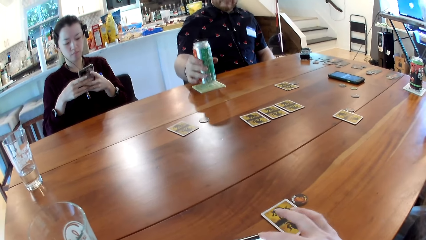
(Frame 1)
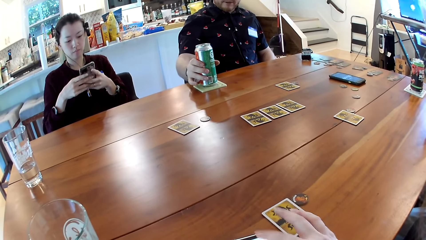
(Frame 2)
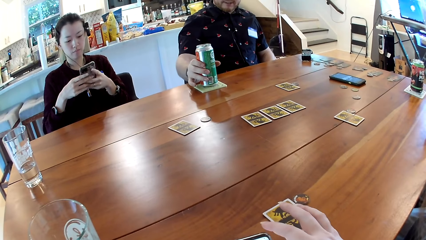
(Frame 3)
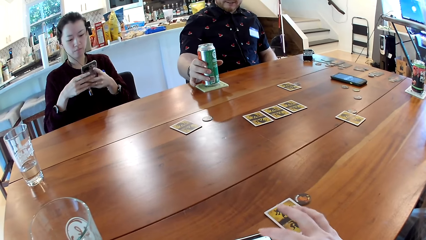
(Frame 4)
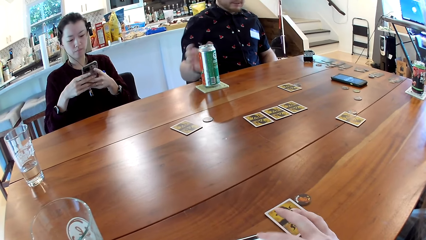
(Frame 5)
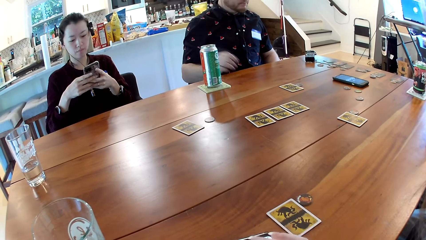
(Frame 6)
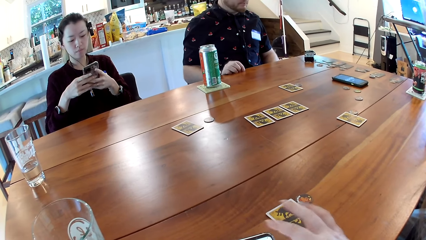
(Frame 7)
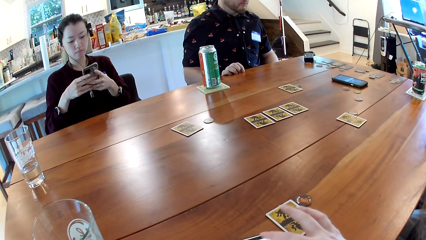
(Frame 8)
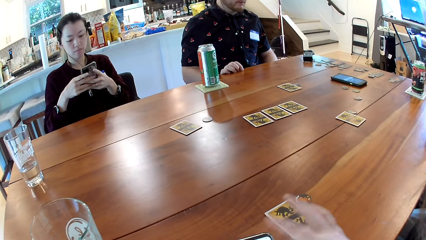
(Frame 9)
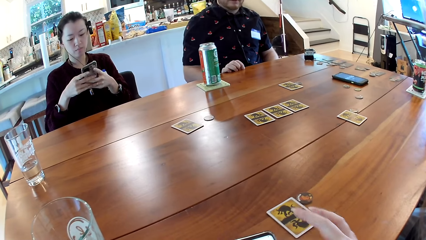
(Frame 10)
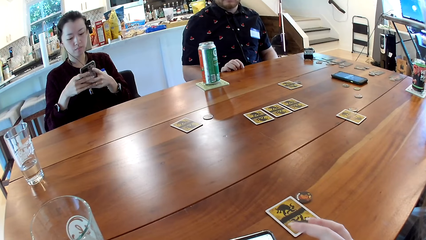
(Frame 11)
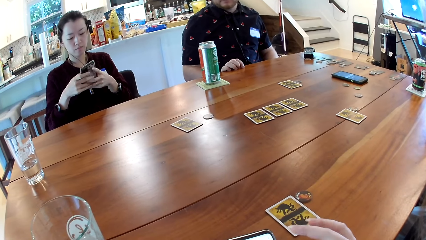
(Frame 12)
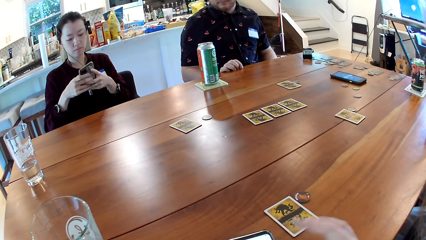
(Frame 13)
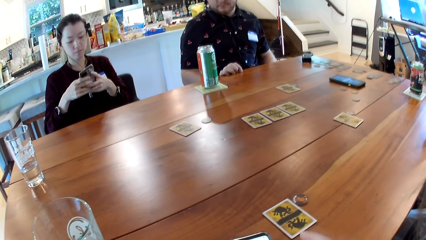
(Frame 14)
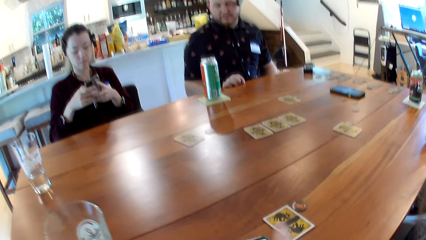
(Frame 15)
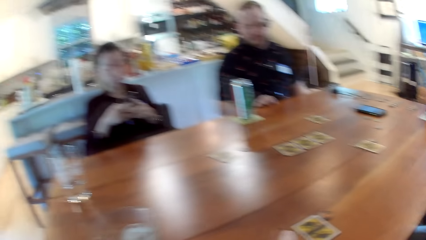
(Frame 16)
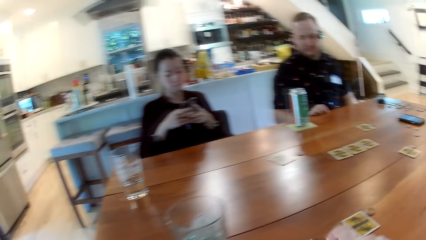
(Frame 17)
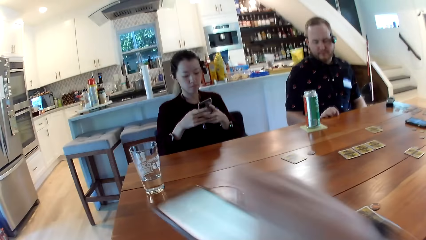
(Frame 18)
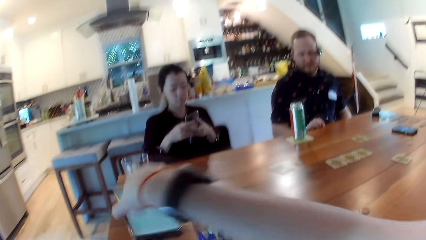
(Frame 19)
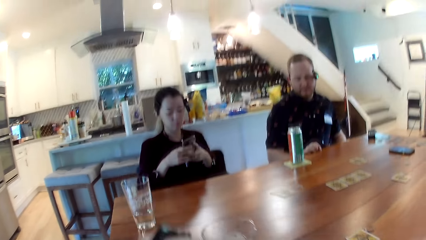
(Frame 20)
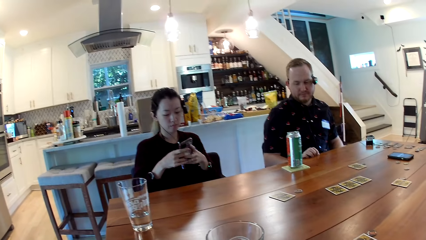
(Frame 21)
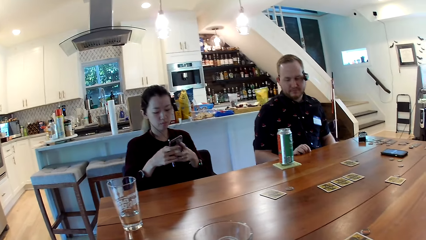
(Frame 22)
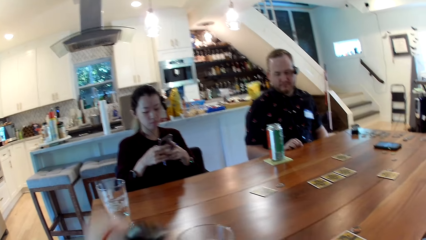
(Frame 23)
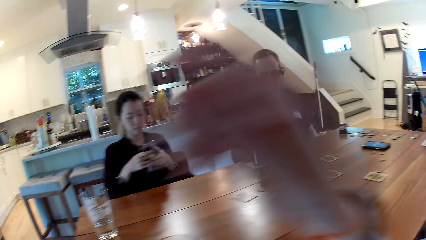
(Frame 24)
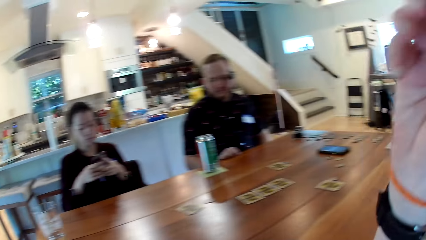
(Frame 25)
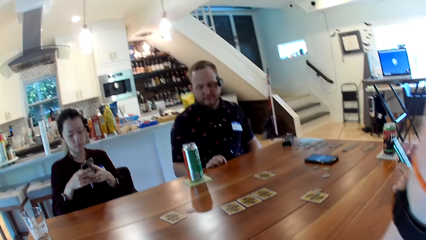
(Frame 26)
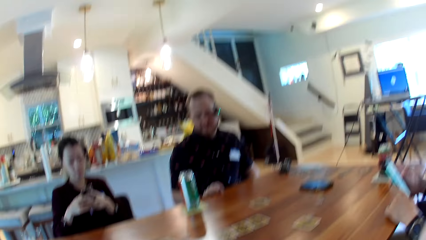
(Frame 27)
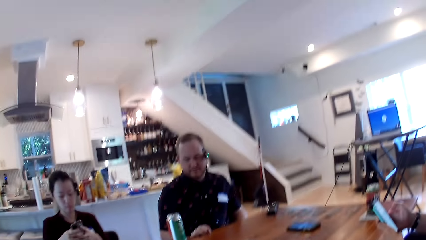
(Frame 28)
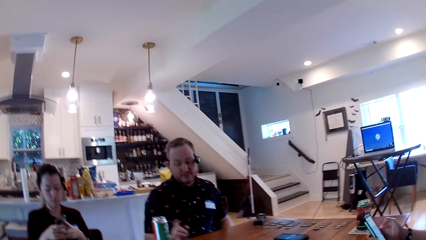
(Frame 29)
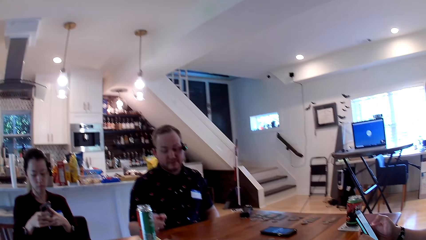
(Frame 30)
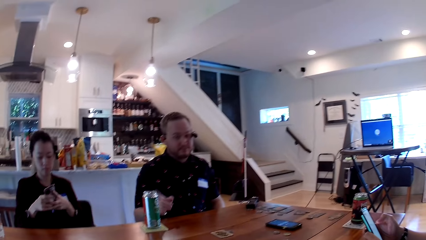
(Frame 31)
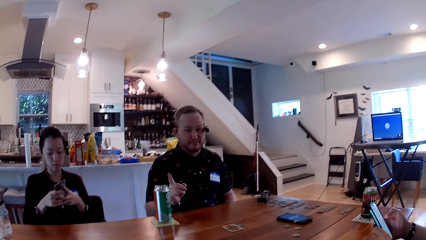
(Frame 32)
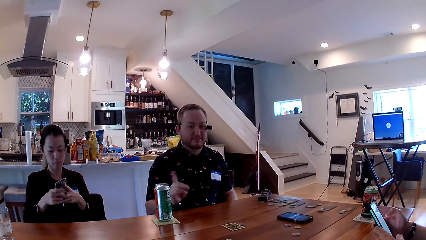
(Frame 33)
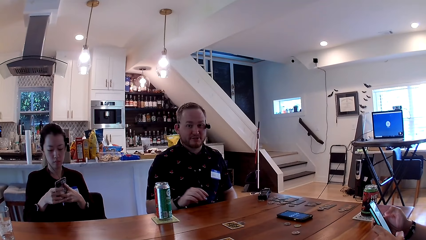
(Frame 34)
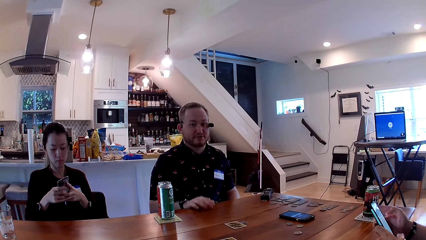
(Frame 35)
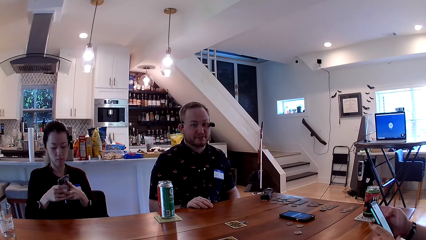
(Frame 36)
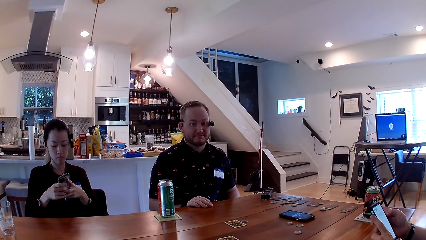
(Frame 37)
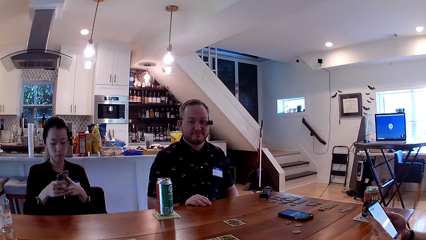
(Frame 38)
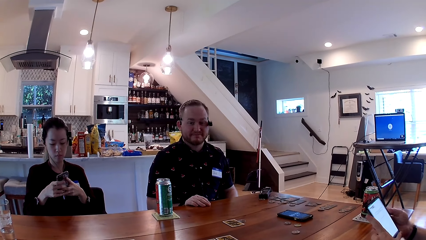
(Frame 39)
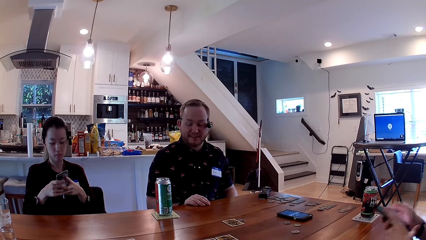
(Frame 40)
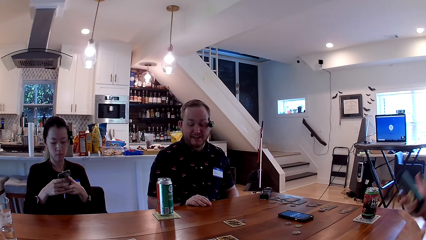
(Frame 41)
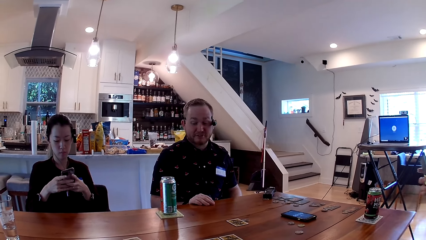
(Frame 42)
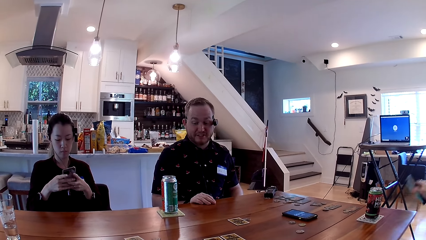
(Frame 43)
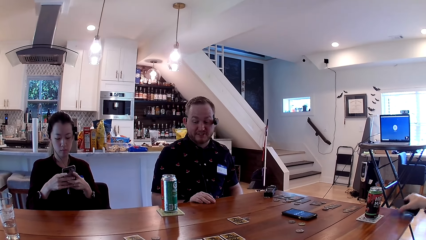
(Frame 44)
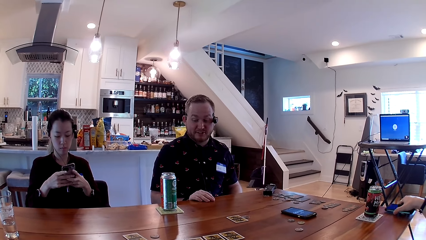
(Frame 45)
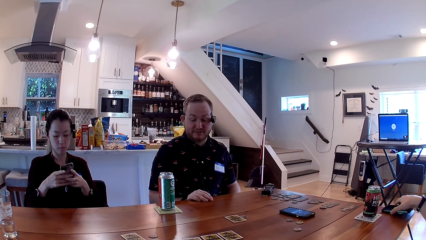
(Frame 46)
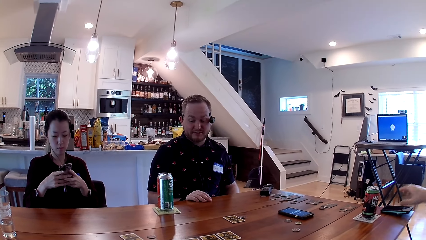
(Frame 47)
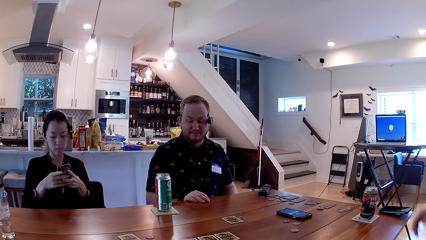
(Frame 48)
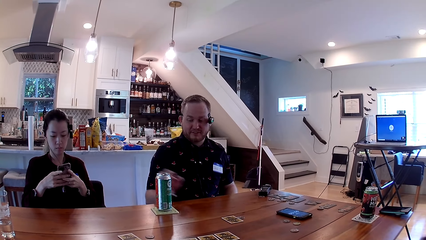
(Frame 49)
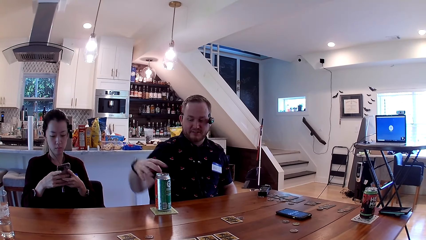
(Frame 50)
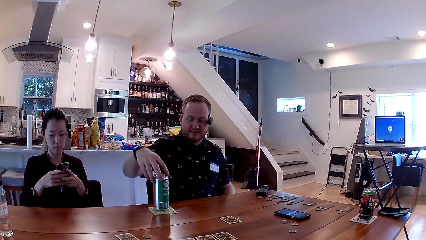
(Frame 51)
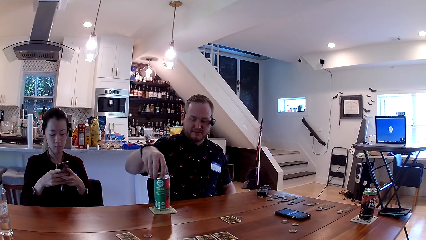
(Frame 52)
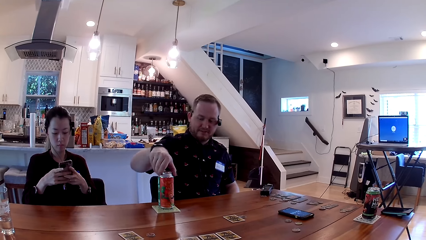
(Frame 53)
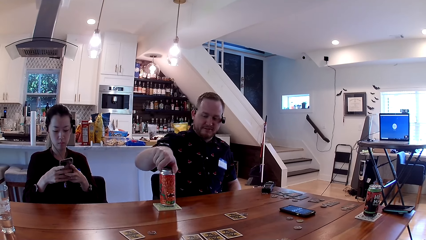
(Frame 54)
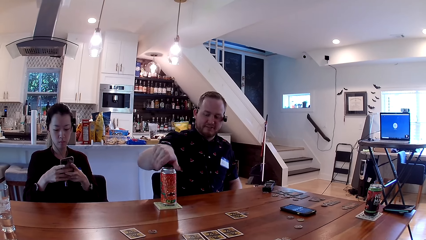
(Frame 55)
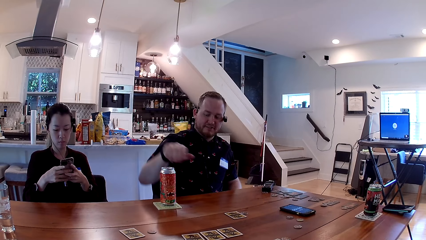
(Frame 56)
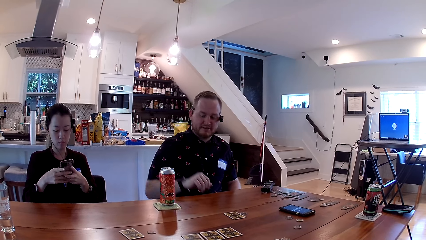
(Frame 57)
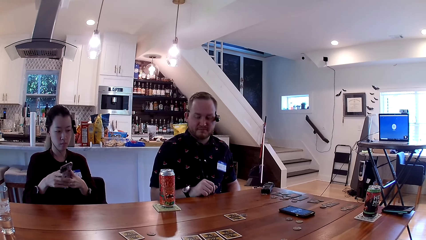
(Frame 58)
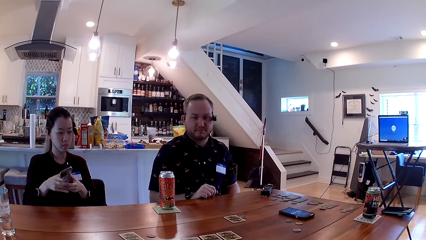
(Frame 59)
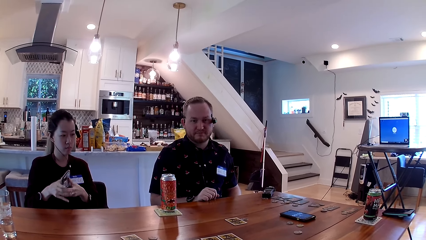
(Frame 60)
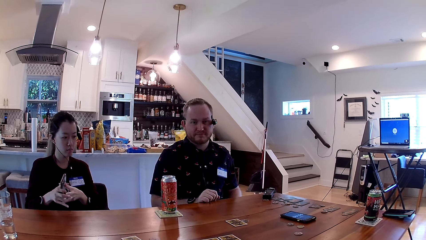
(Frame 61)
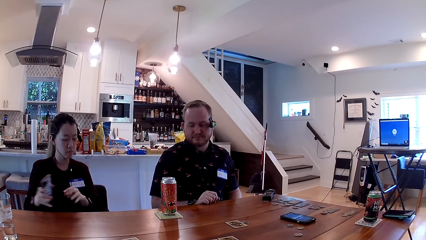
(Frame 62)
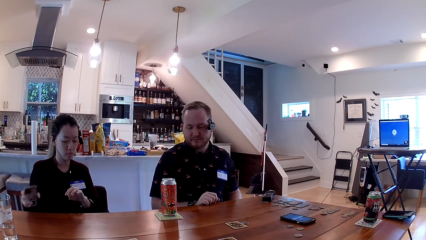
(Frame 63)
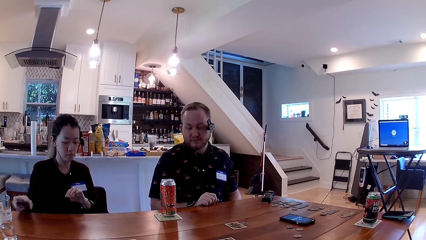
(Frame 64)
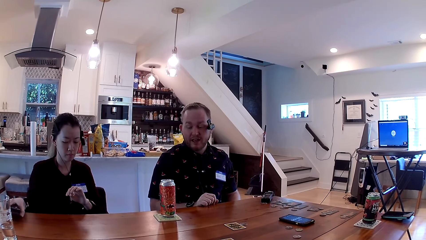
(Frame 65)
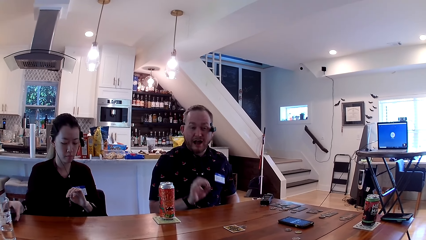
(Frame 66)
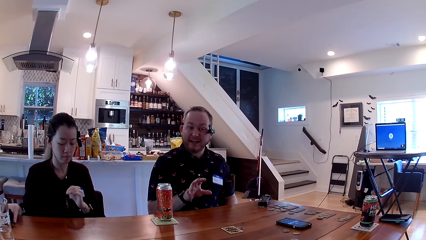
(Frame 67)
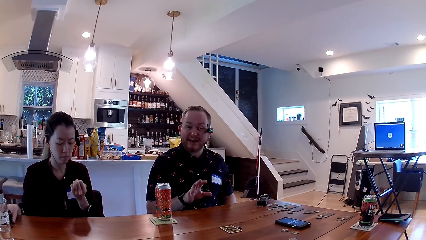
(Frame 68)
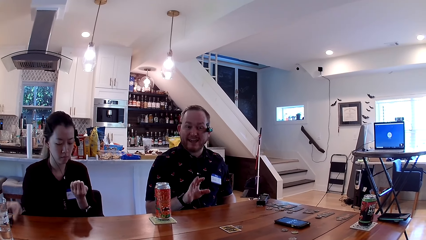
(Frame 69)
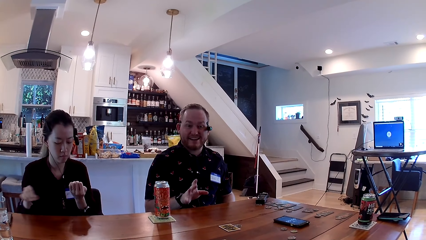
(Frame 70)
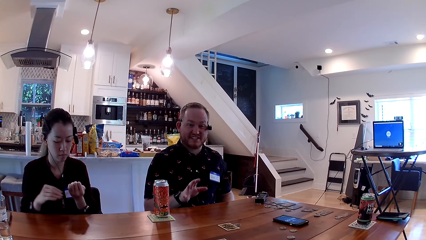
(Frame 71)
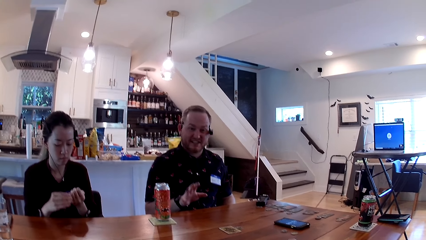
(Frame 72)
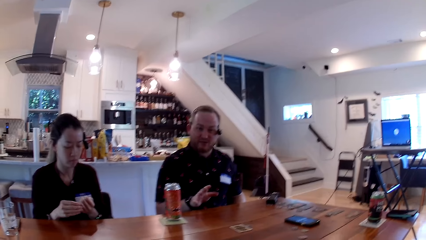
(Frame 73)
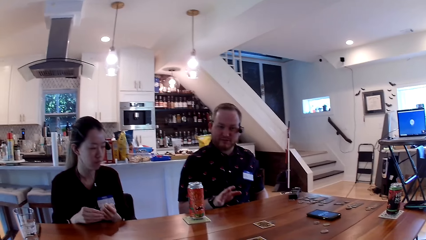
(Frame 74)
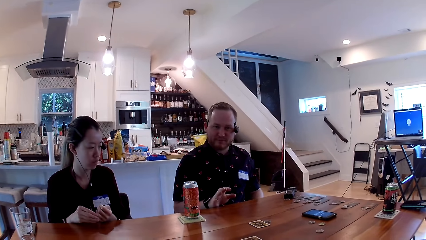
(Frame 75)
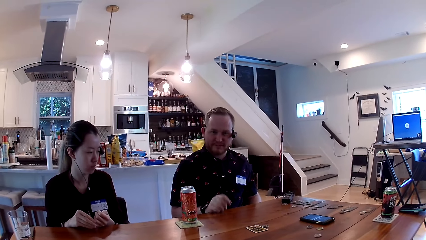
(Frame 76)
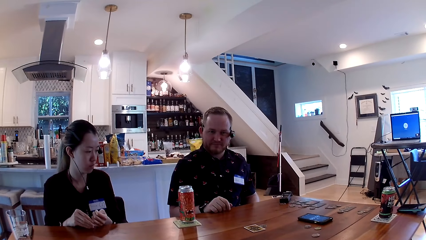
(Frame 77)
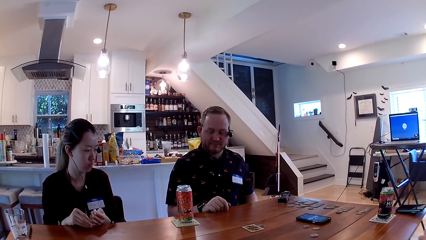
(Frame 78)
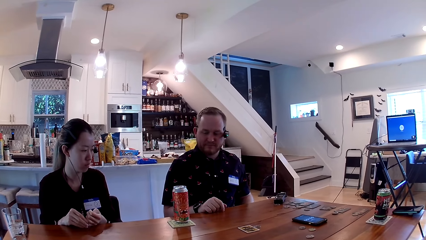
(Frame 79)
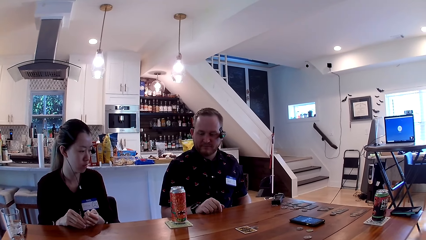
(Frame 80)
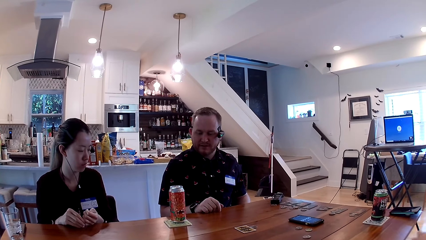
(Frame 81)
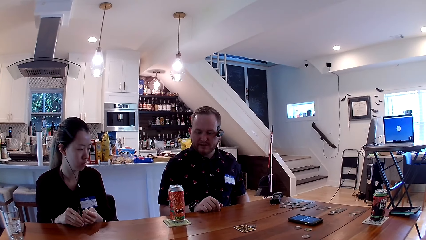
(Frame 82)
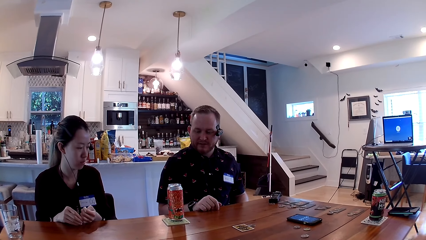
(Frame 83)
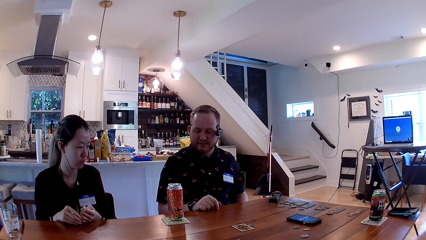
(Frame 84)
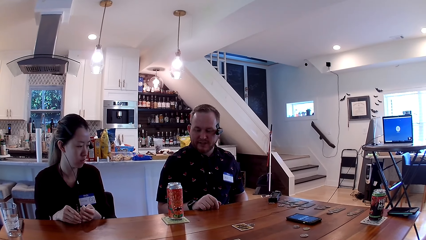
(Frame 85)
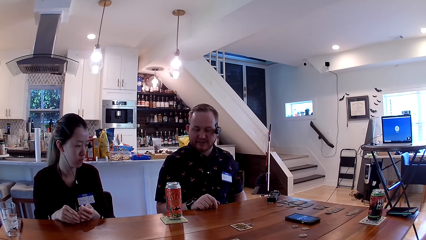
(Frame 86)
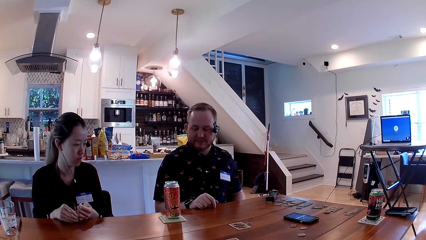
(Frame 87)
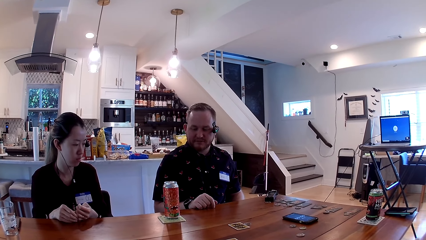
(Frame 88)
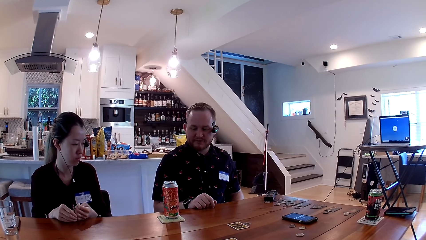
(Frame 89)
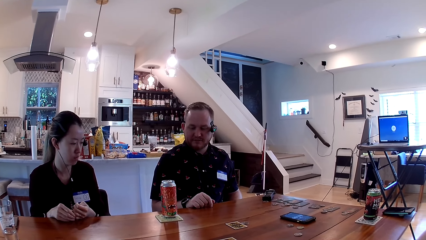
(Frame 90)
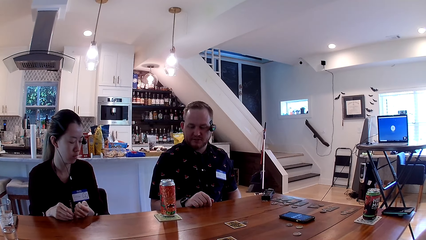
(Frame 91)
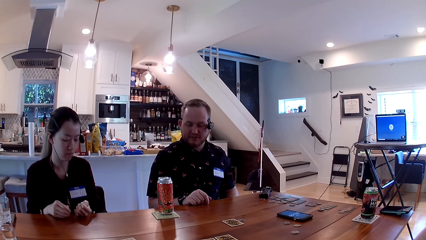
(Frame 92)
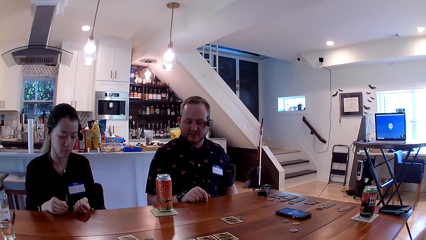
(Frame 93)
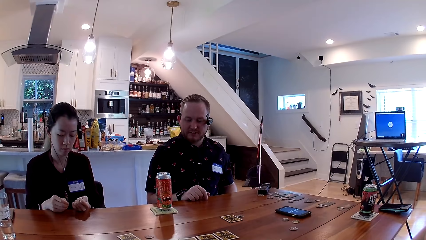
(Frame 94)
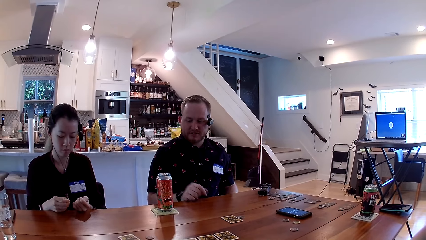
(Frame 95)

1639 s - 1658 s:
The man drops the soda on the coaster. A person uses the phone. The camera wearer carries his phone from the table with his right hand and drops the phone on the table with his right hand. He raises the hand. Another man uses a phone with both hands. The first man talks to the camera wearer. The camera wearer talks to the man. The man talks to the camera wearer. The camera wearer talks to the man. The other man drops his phone on the table with his right hand. The first man touches the soda can with his right hand and turns the soda can around. The camera wearer talks to the man. A woman drops her phone with her left hand. The first man talks to the camera wearer. The camera wearer talks to the man. The woman puts her hands on the table. The first man talks to the camera wearer. The camera wearer talks to the man.
